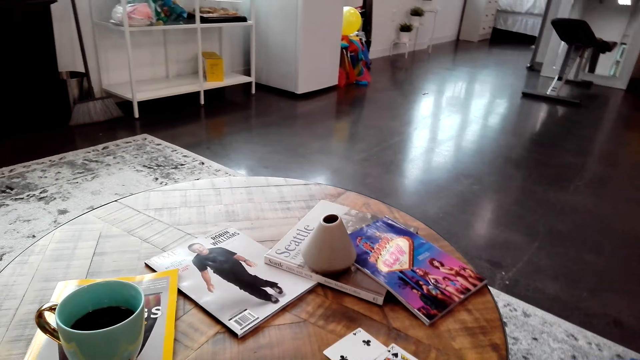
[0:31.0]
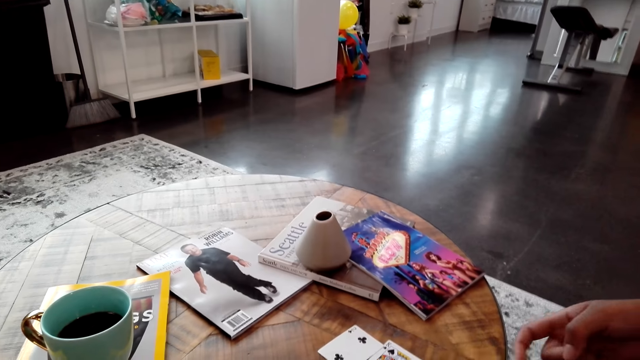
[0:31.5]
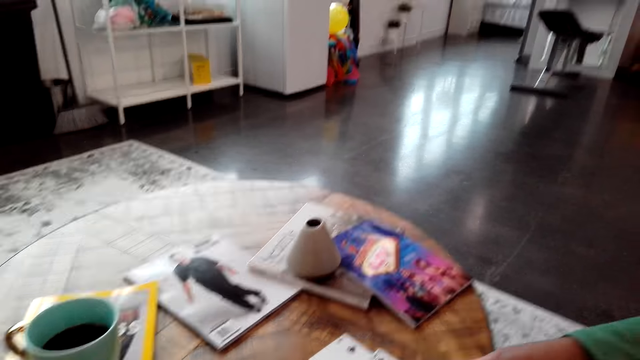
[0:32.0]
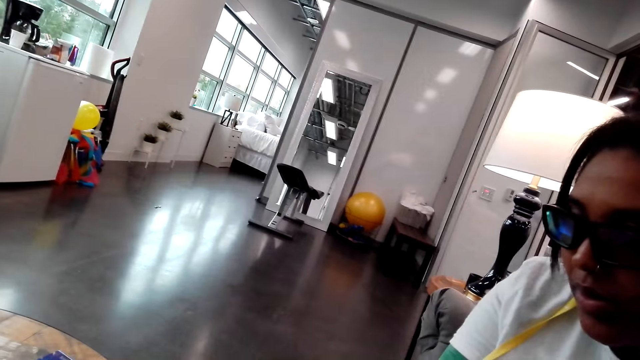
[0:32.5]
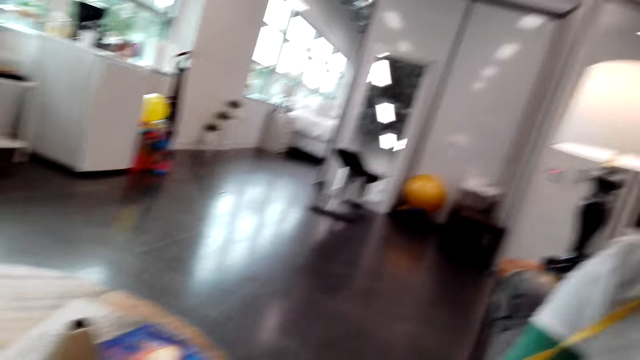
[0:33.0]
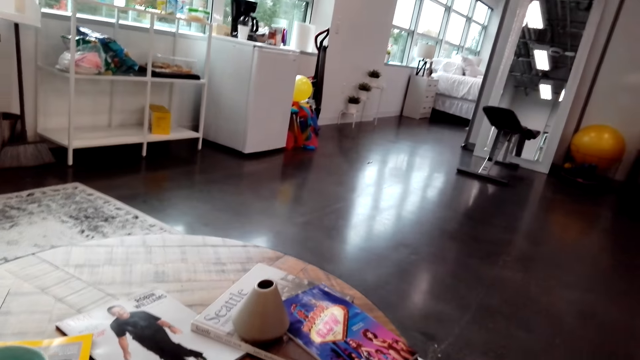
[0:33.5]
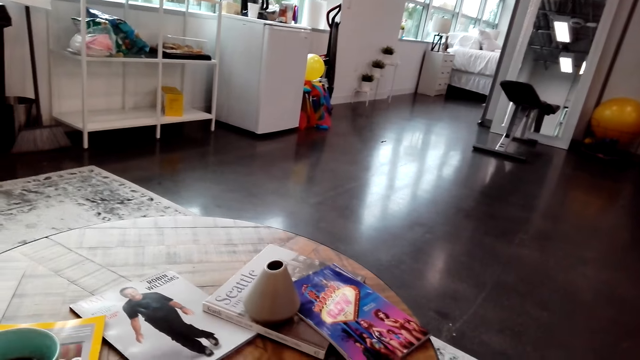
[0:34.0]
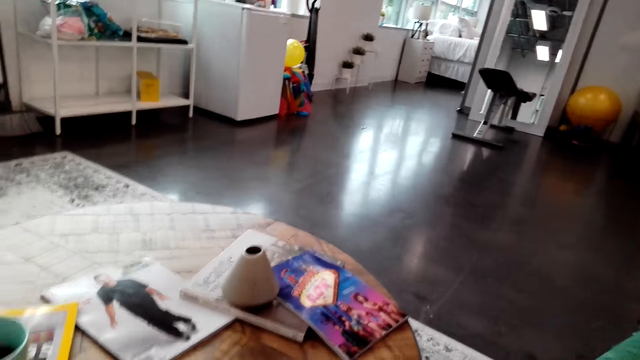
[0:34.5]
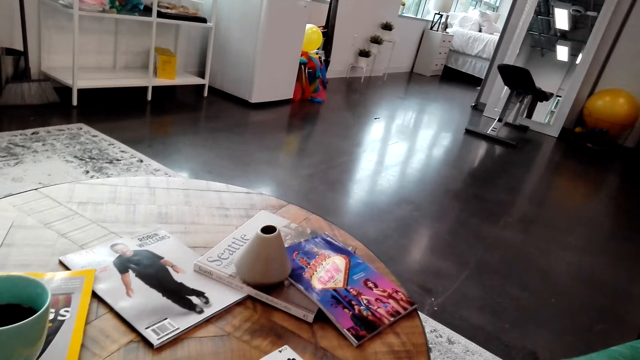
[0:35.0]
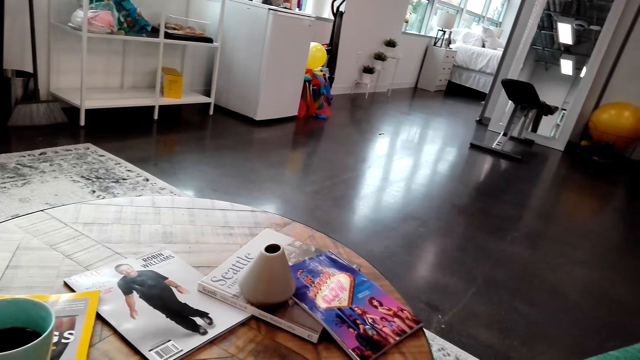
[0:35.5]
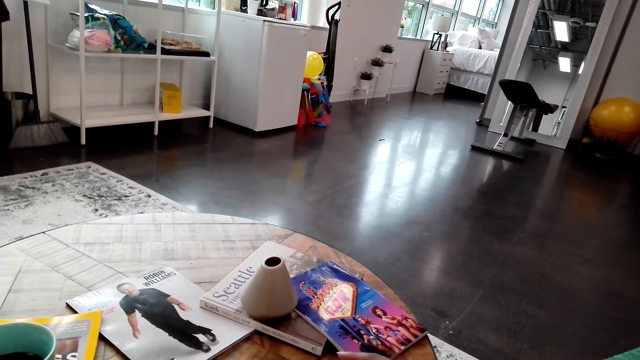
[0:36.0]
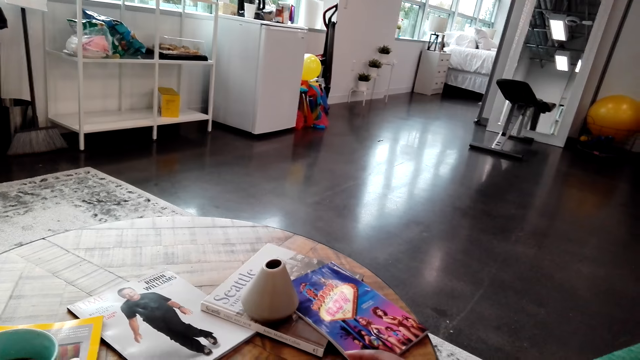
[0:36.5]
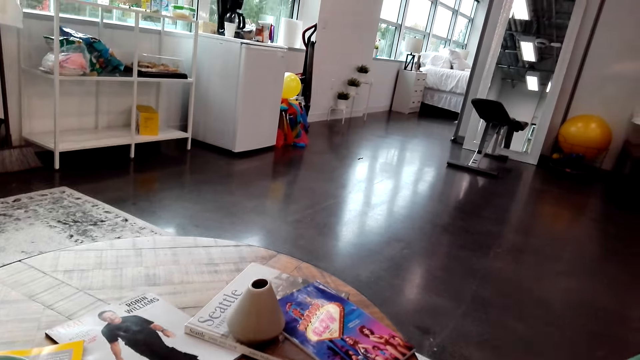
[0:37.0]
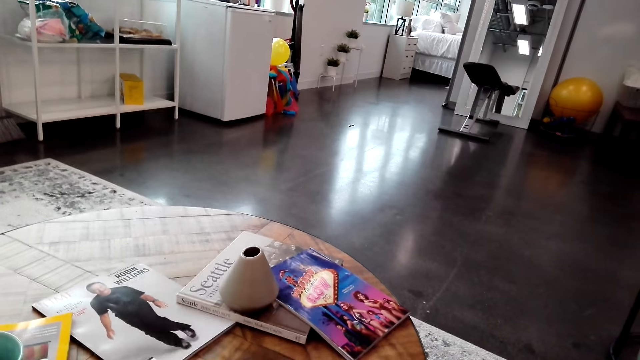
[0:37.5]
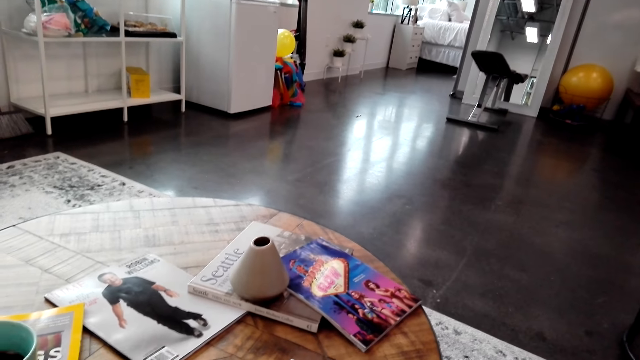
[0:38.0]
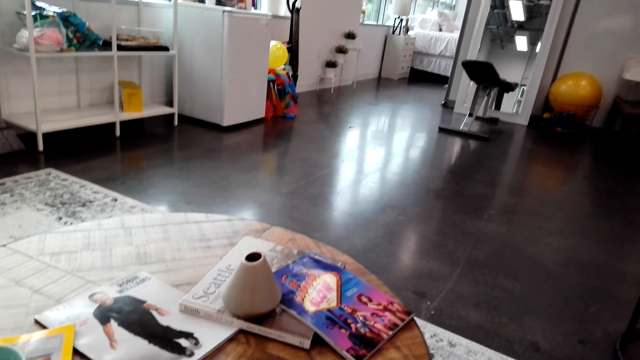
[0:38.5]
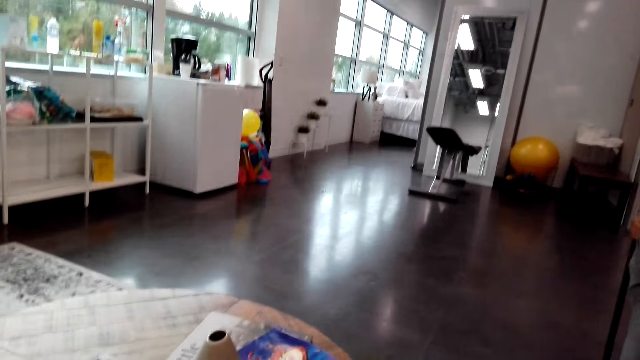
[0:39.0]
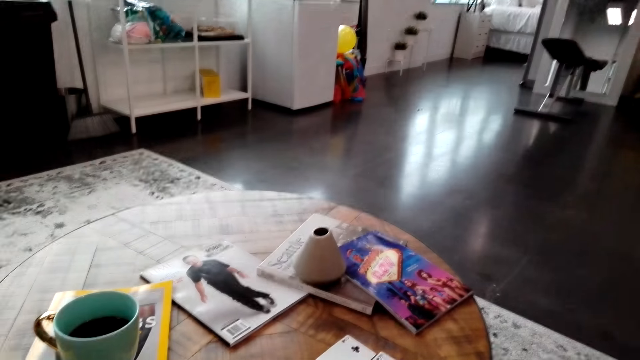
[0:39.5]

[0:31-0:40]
The camera wearer looks around. They speak to a woman. The woman speaks to the camera wearer.

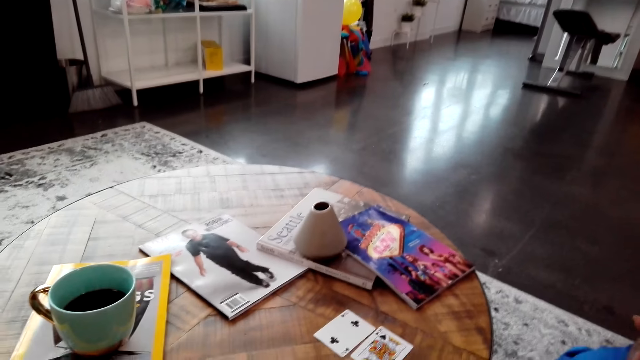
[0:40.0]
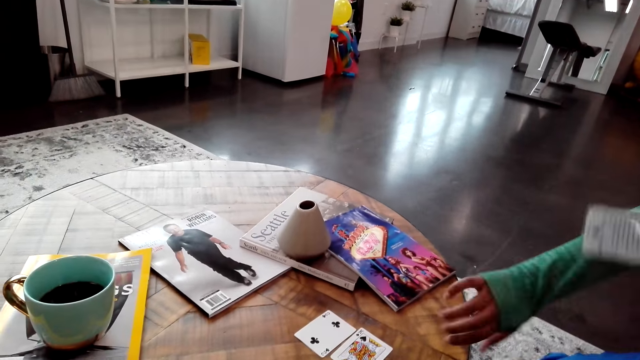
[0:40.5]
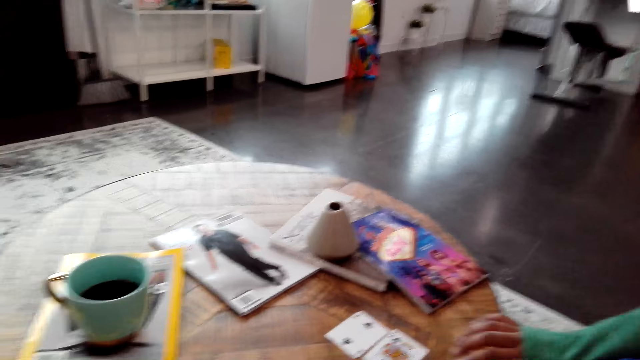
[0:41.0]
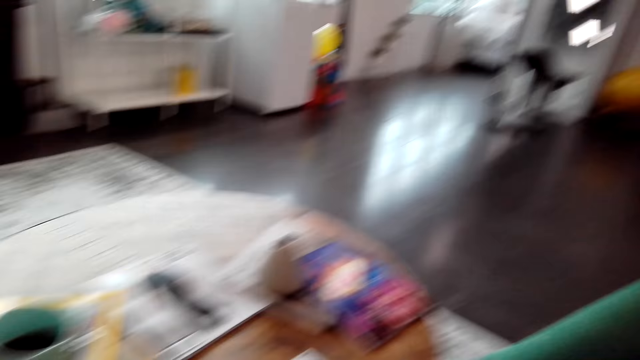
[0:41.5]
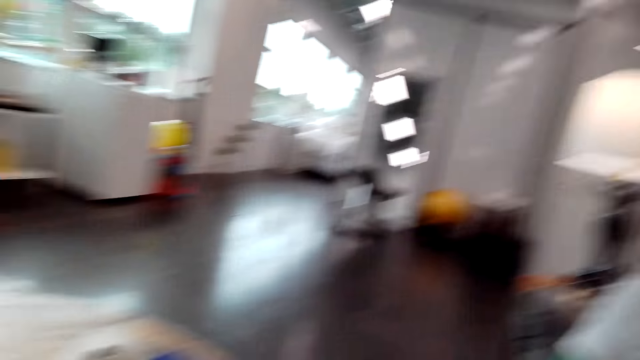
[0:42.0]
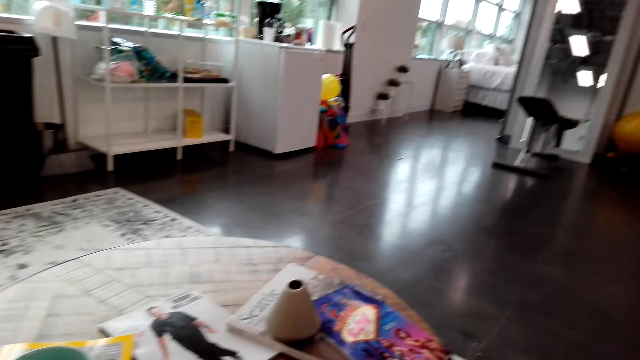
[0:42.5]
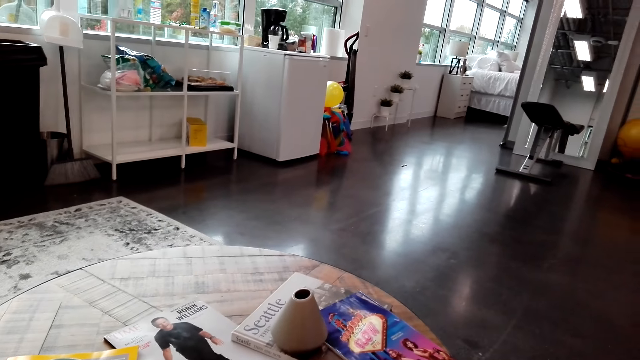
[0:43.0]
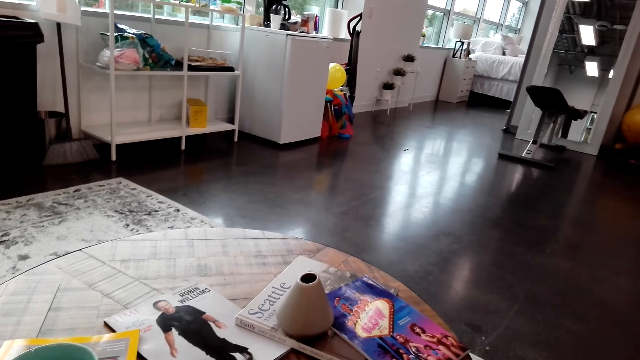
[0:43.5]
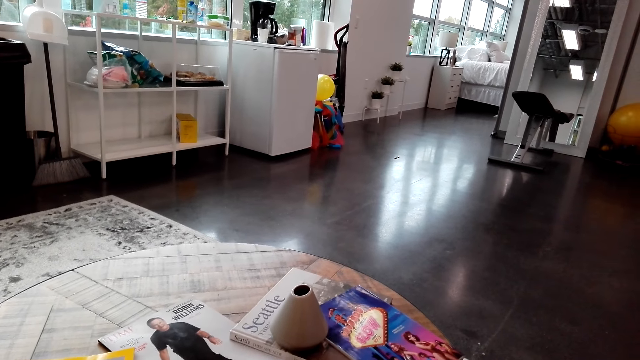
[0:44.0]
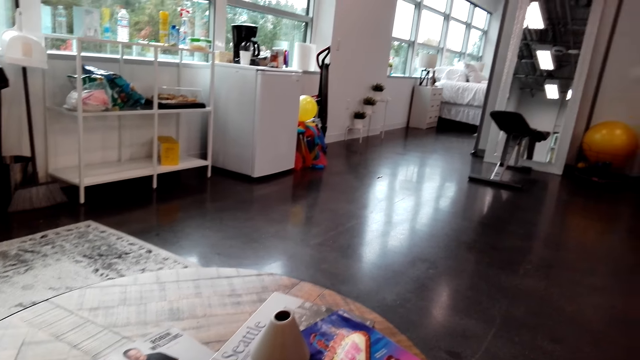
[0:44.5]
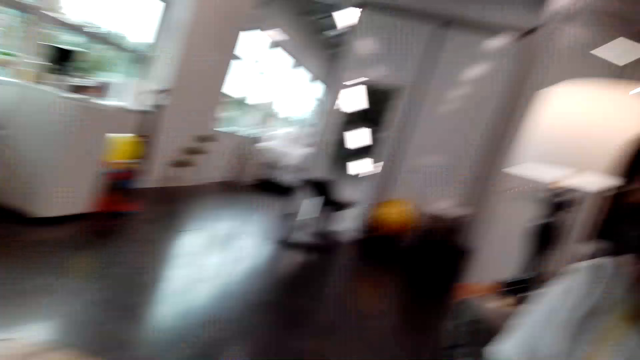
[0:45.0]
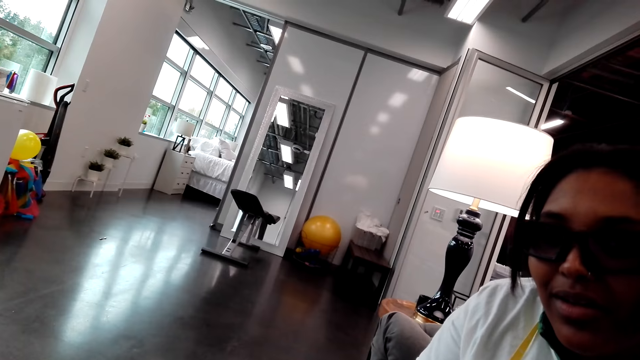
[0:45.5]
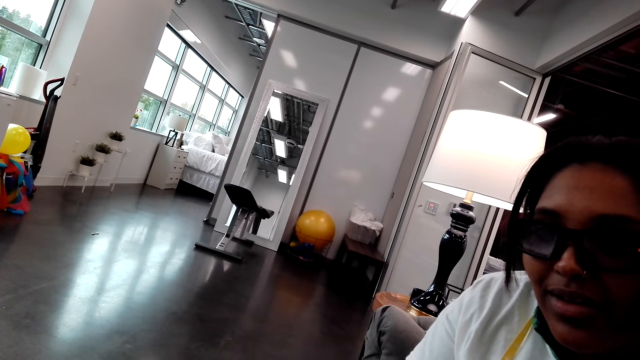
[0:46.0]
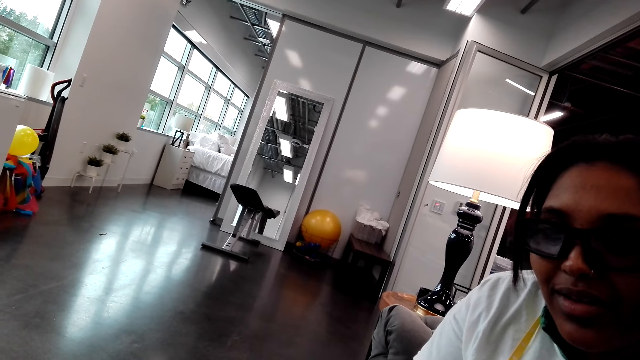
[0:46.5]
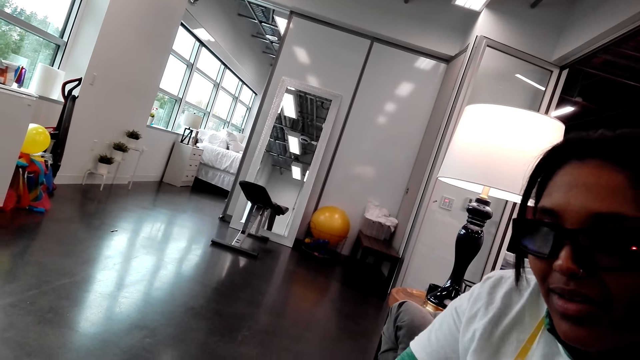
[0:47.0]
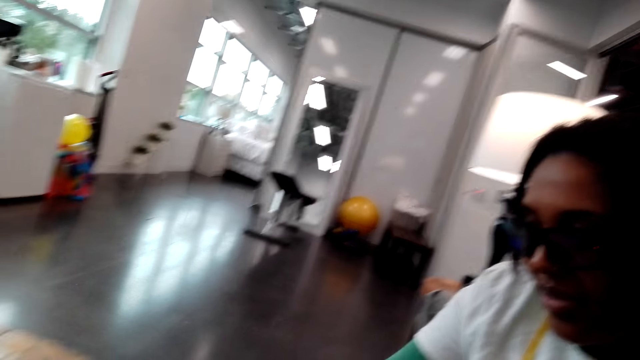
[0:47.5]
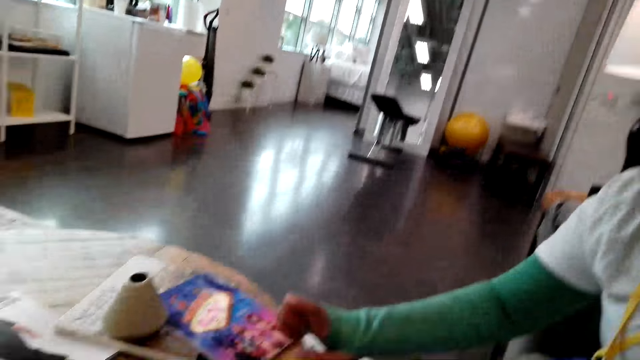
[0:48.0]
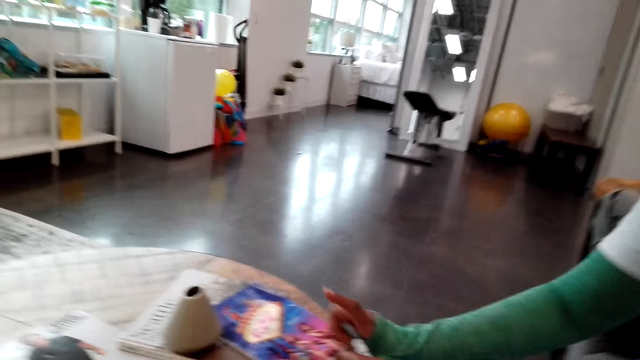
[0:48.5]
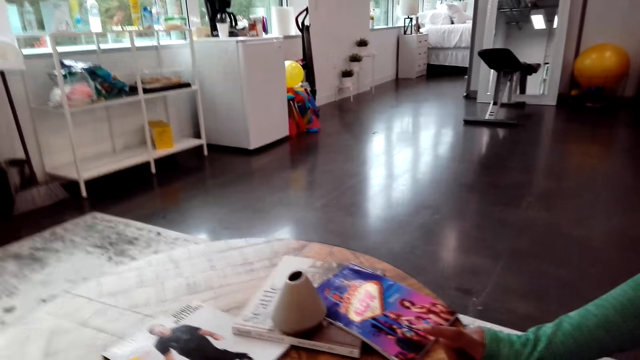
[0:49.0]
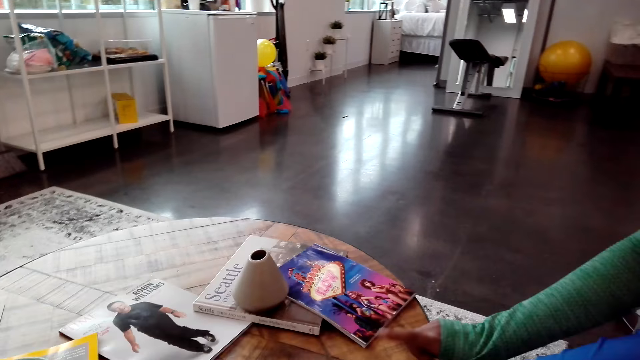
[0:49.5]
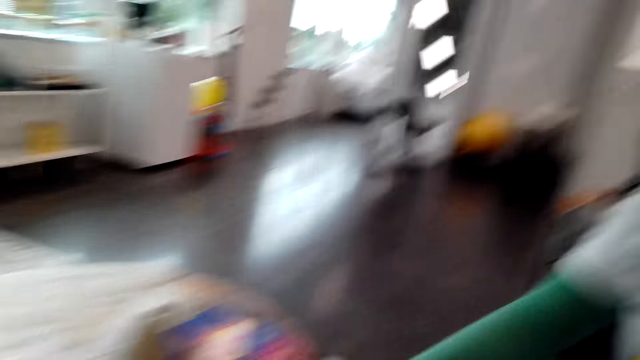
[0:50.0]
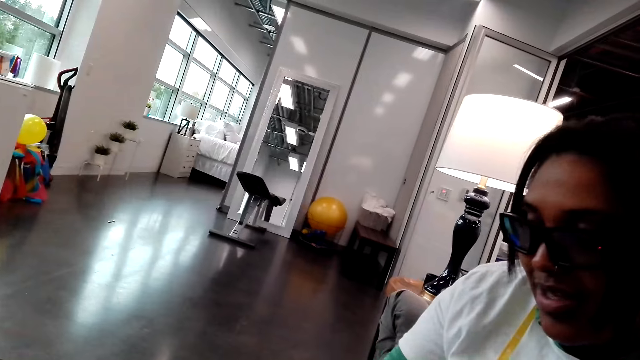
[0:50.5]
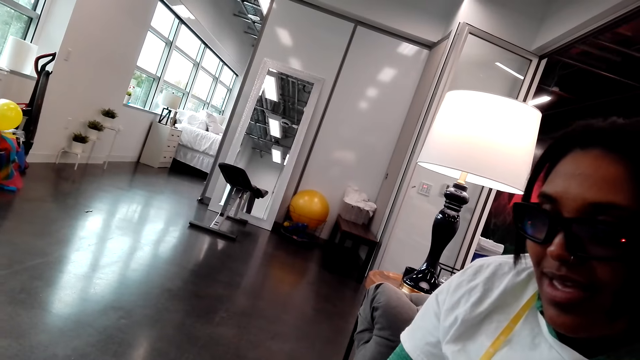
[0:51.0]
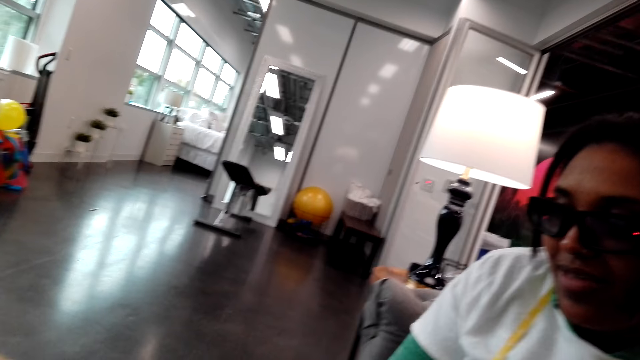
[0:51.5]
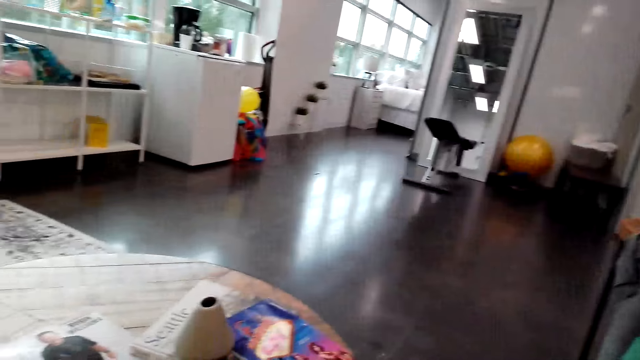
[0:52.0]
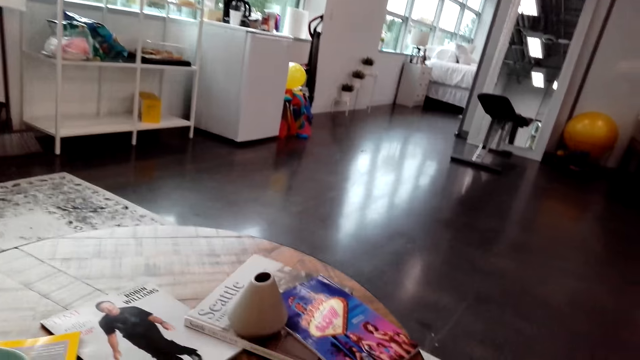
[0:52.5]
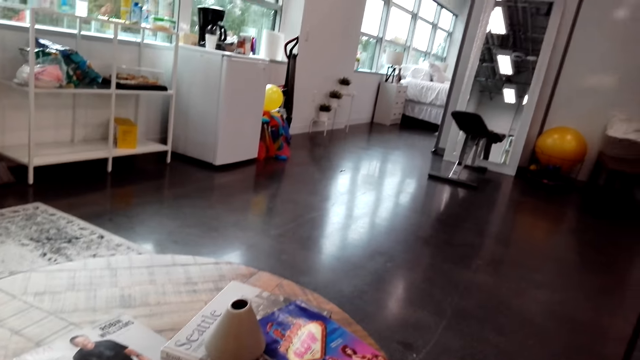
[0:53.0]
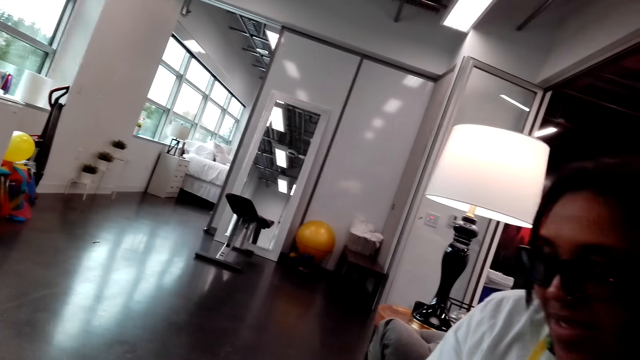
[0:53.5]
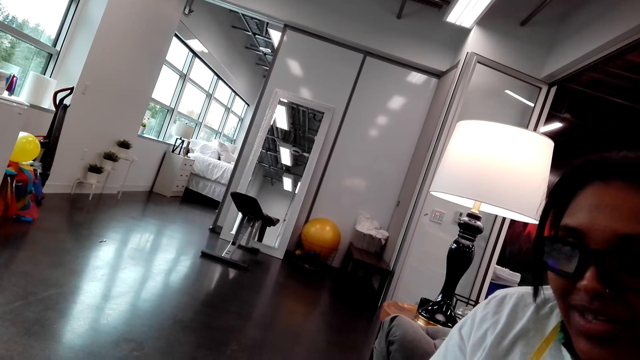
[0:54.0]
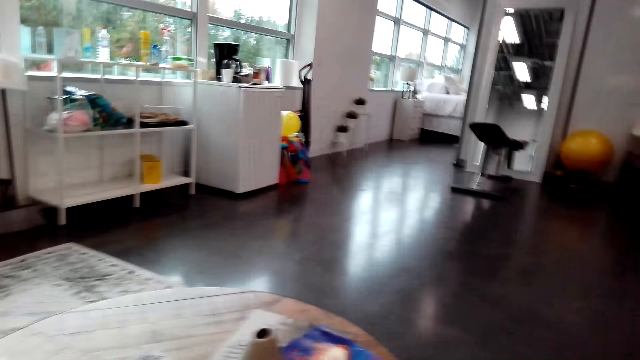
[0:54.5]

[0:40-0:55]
A woman places her hand on the table. The woman picks up cards. The camera wearer speaks to the woman and looks at the woman. The woman nods. The camera wearer speaks to the woman. The woman speaks to the camera wearer. The camera wearer turns his head from side to side.
